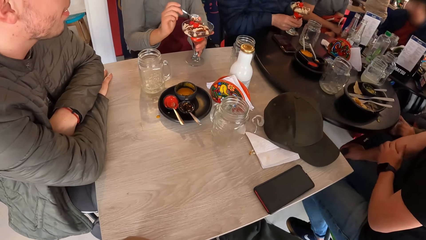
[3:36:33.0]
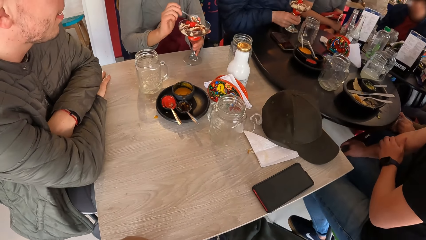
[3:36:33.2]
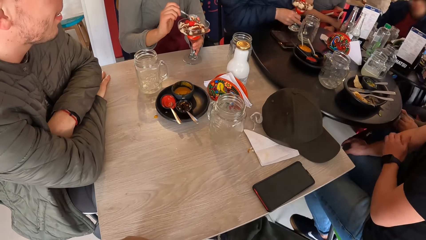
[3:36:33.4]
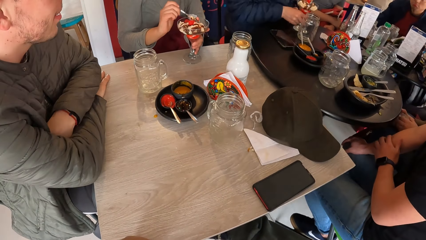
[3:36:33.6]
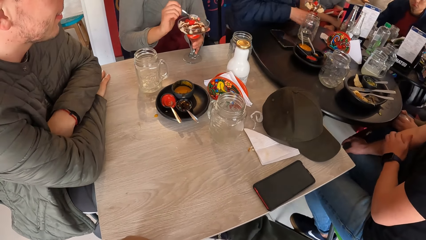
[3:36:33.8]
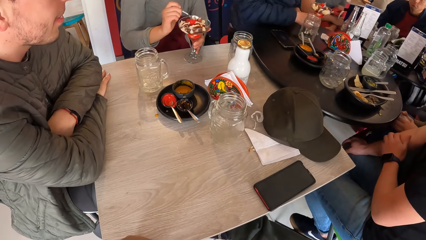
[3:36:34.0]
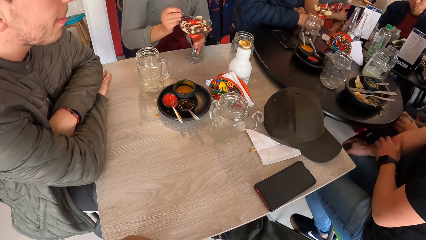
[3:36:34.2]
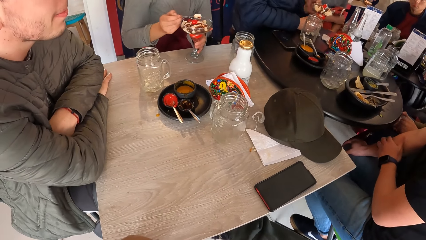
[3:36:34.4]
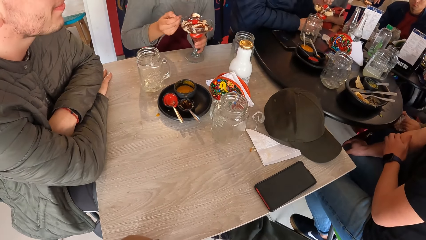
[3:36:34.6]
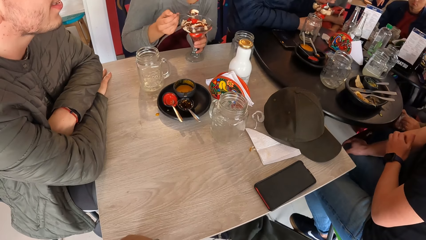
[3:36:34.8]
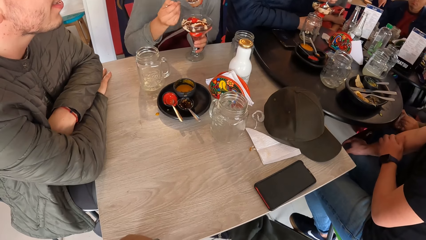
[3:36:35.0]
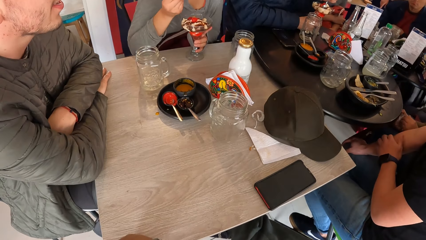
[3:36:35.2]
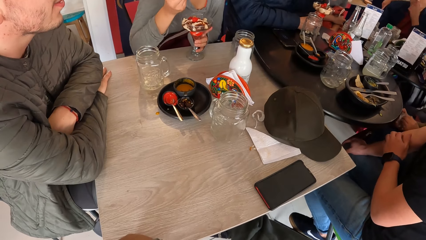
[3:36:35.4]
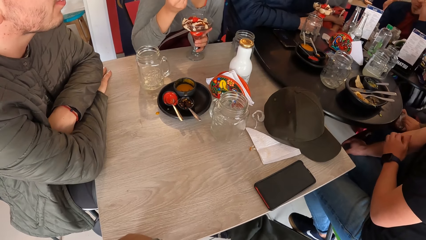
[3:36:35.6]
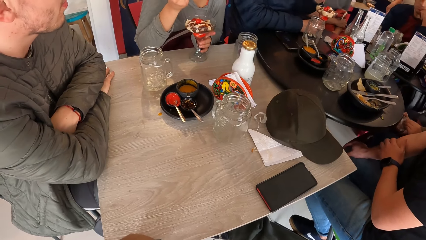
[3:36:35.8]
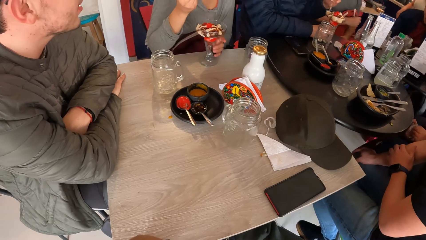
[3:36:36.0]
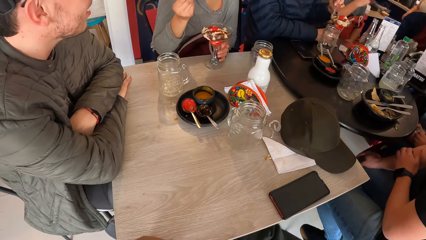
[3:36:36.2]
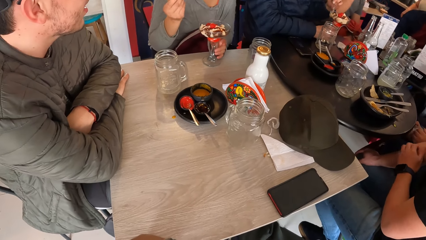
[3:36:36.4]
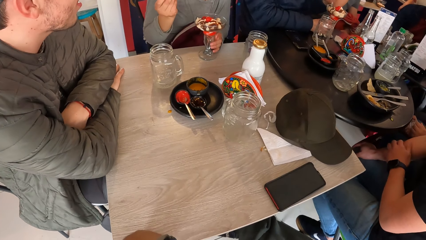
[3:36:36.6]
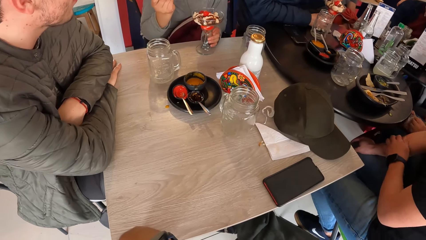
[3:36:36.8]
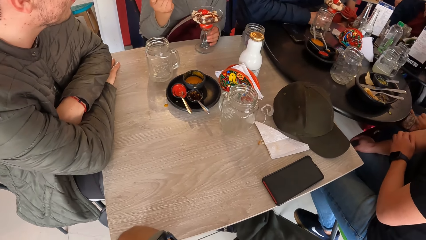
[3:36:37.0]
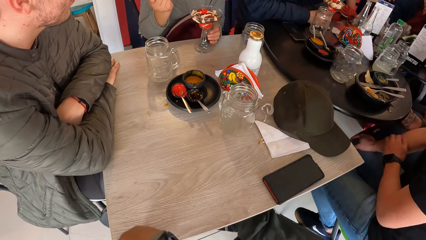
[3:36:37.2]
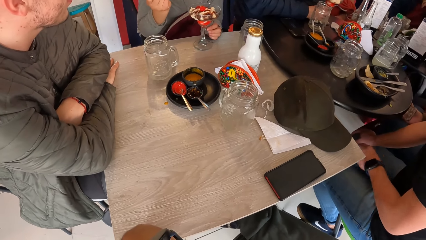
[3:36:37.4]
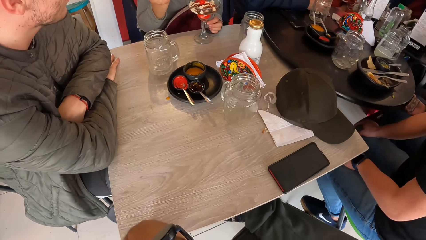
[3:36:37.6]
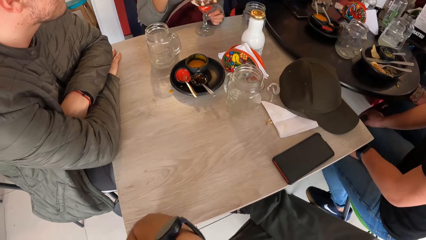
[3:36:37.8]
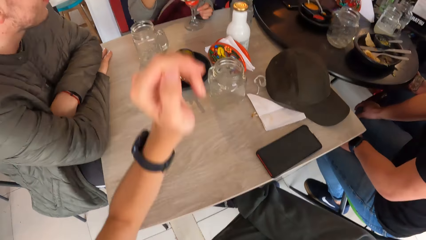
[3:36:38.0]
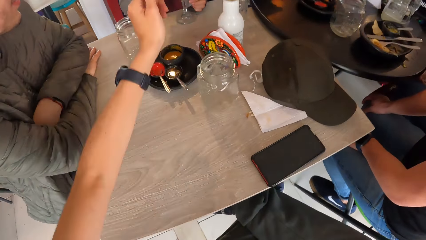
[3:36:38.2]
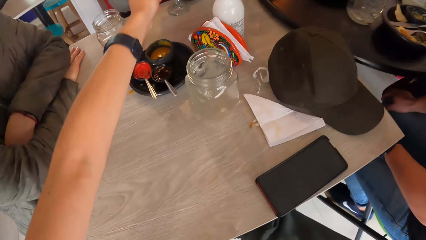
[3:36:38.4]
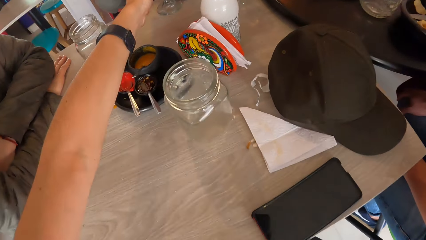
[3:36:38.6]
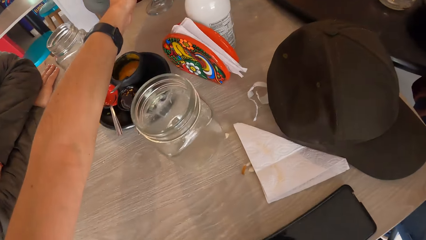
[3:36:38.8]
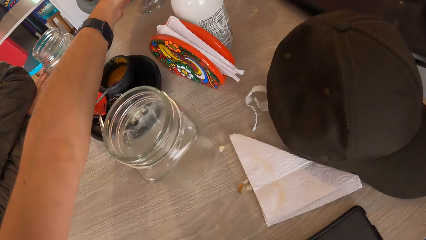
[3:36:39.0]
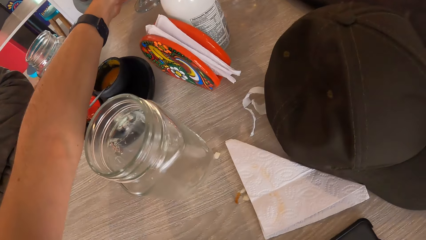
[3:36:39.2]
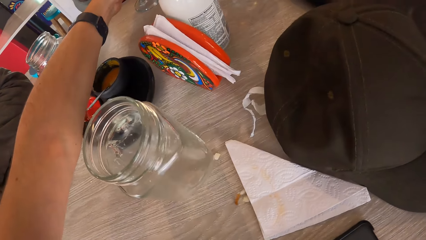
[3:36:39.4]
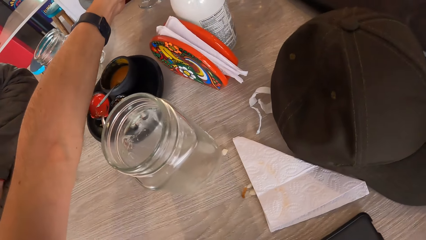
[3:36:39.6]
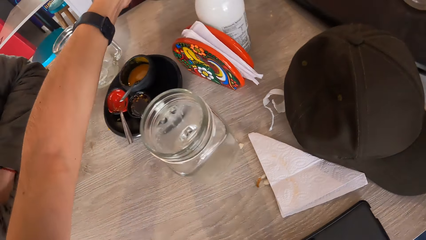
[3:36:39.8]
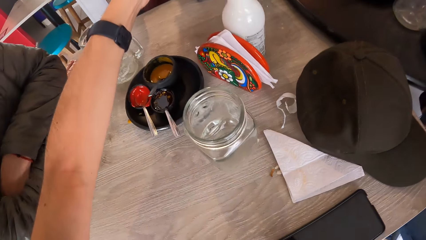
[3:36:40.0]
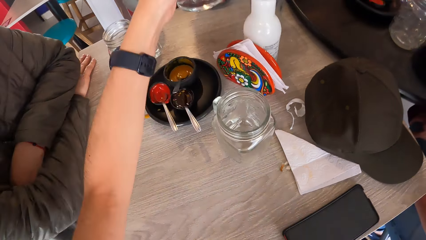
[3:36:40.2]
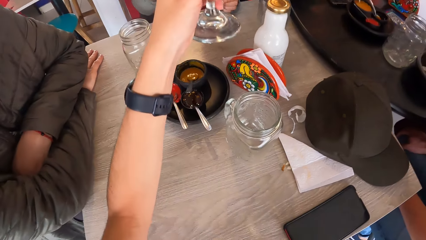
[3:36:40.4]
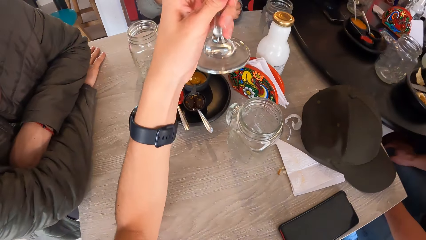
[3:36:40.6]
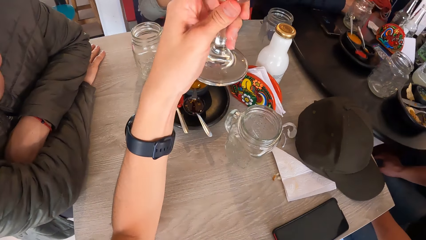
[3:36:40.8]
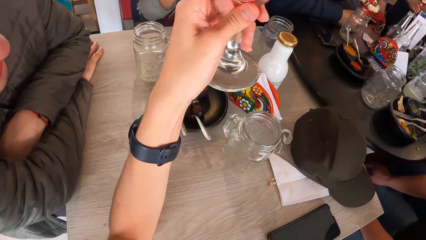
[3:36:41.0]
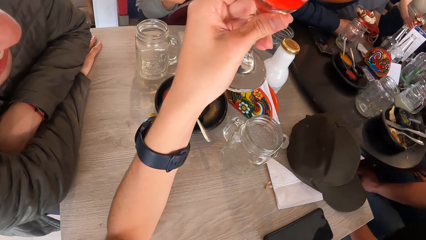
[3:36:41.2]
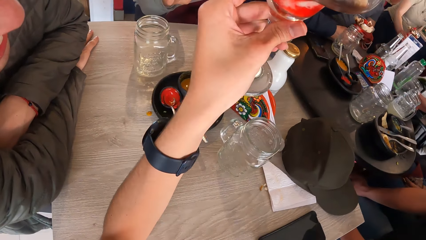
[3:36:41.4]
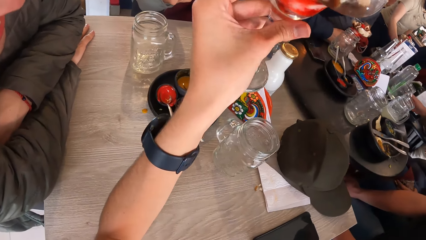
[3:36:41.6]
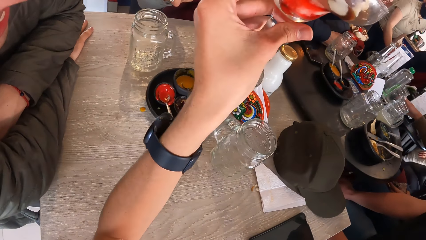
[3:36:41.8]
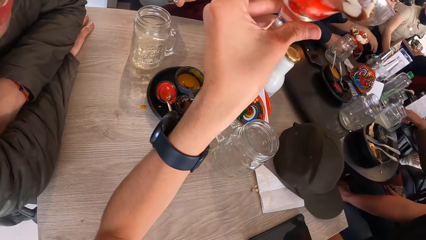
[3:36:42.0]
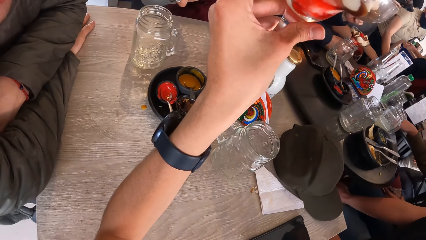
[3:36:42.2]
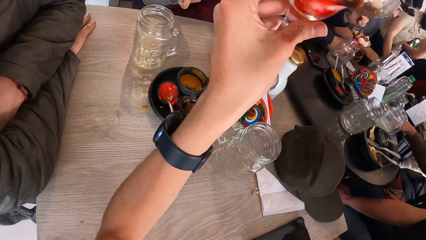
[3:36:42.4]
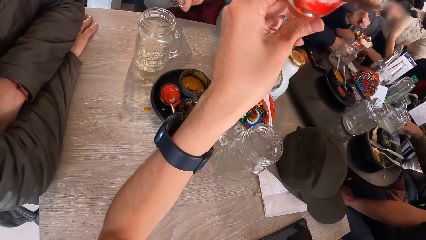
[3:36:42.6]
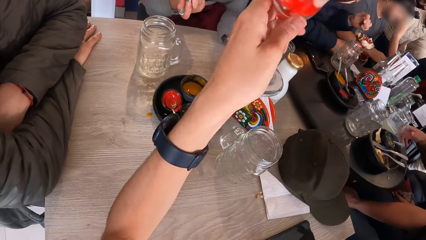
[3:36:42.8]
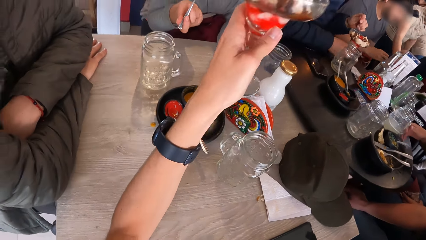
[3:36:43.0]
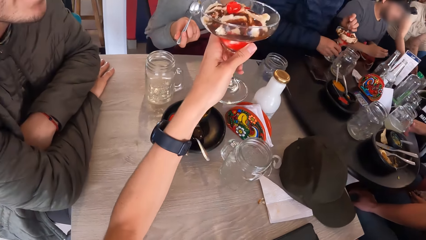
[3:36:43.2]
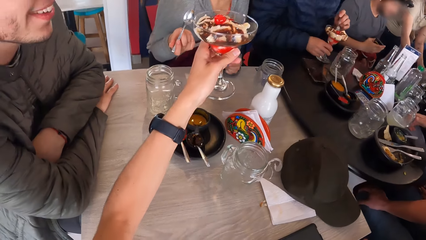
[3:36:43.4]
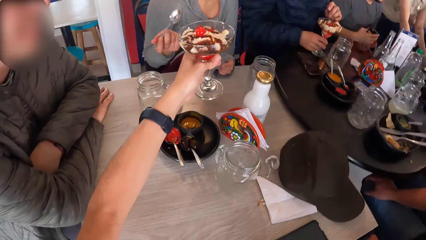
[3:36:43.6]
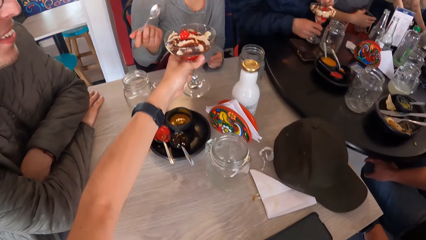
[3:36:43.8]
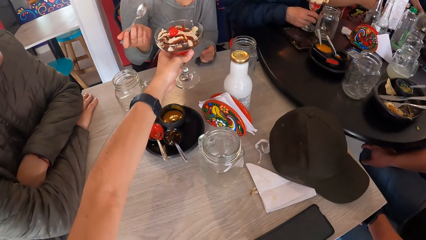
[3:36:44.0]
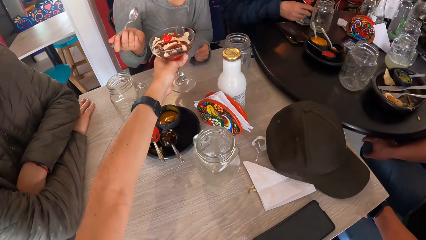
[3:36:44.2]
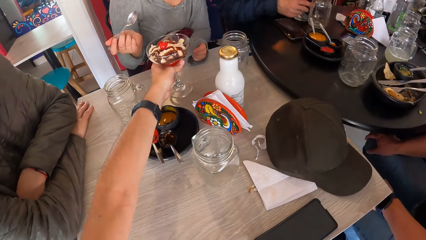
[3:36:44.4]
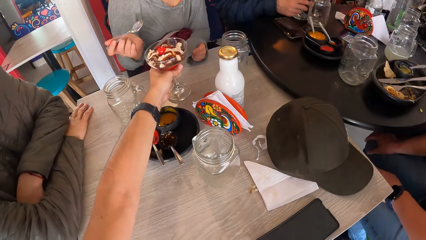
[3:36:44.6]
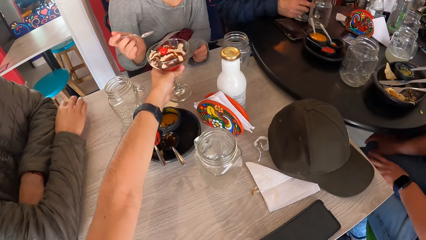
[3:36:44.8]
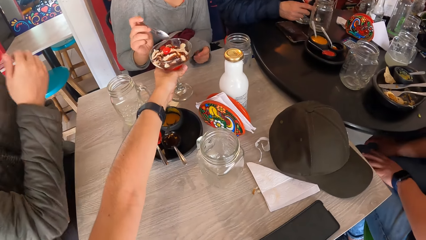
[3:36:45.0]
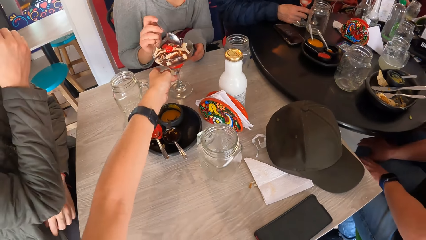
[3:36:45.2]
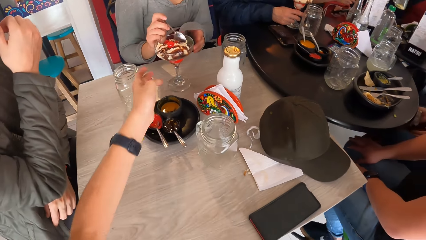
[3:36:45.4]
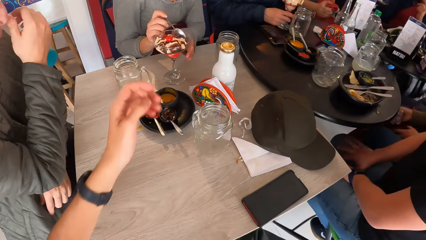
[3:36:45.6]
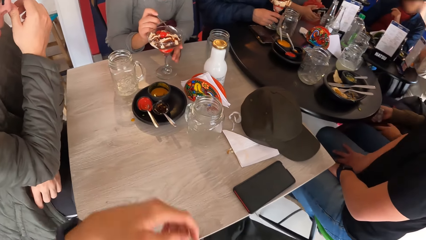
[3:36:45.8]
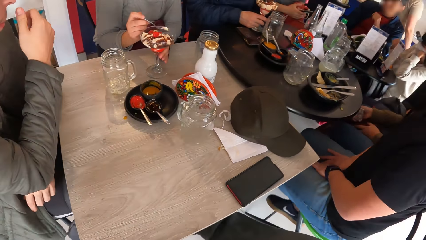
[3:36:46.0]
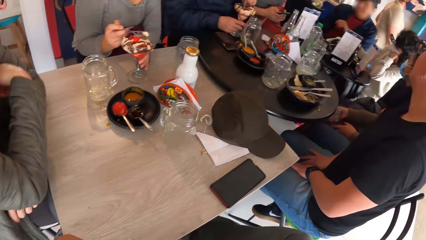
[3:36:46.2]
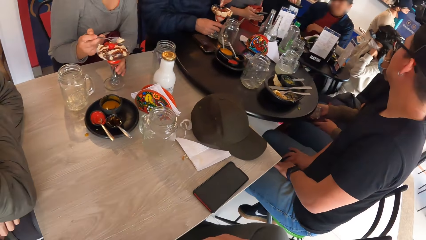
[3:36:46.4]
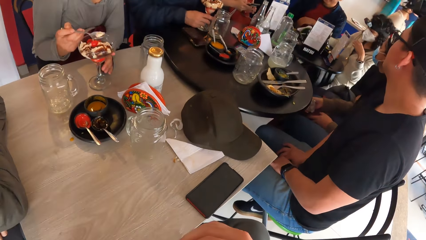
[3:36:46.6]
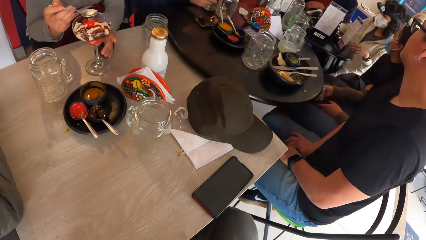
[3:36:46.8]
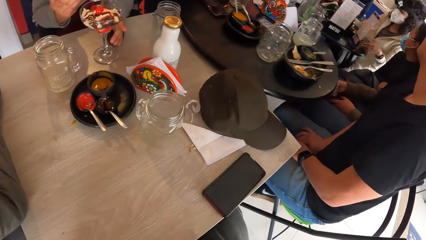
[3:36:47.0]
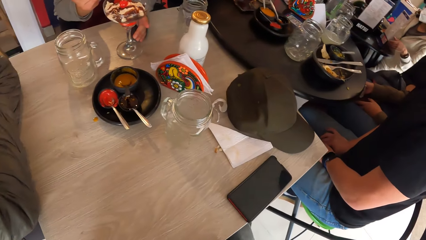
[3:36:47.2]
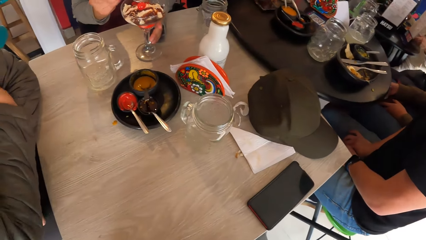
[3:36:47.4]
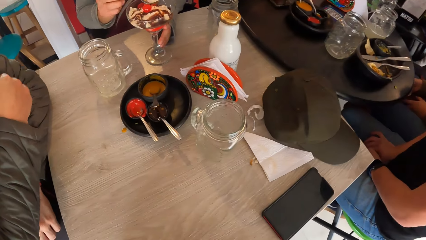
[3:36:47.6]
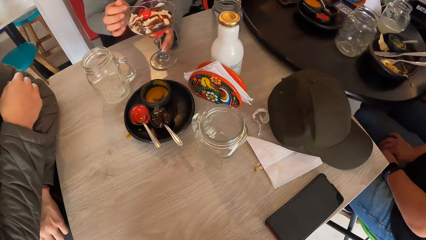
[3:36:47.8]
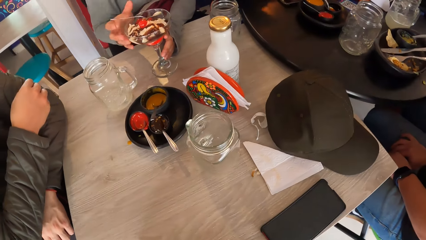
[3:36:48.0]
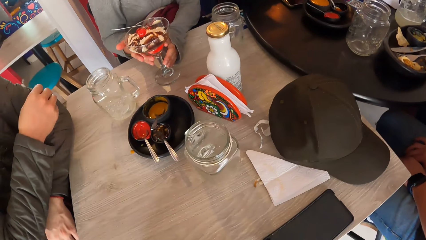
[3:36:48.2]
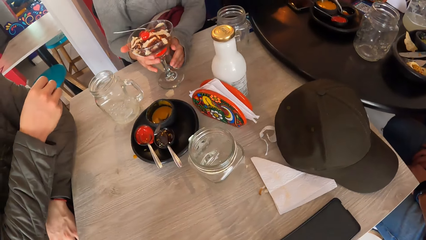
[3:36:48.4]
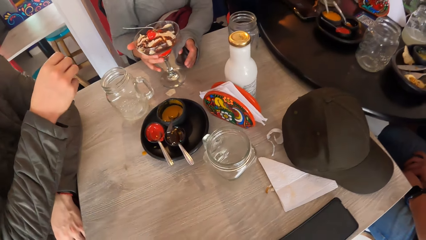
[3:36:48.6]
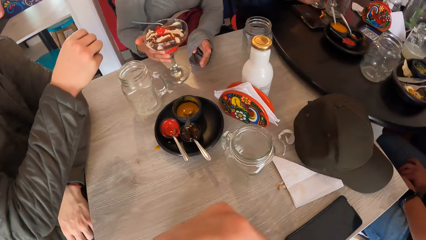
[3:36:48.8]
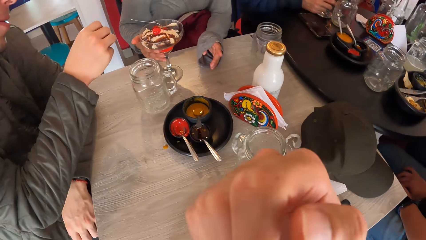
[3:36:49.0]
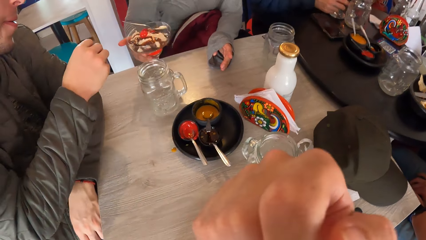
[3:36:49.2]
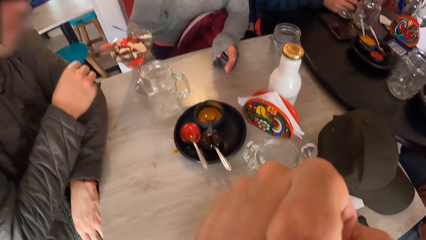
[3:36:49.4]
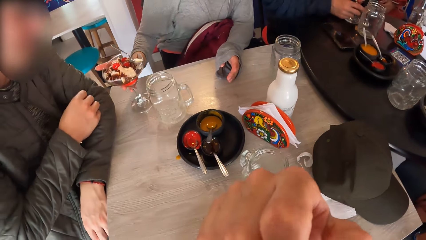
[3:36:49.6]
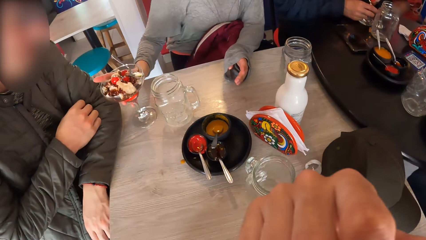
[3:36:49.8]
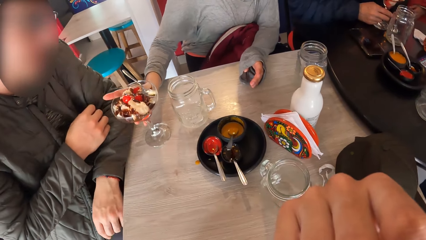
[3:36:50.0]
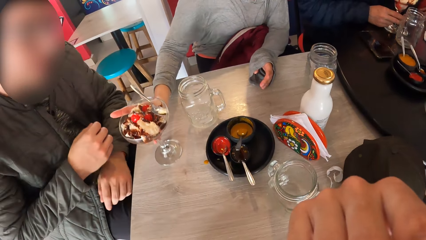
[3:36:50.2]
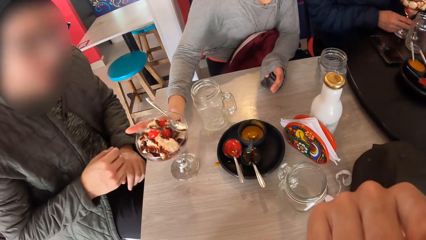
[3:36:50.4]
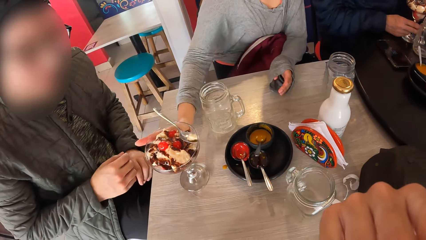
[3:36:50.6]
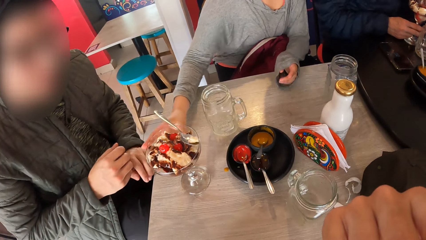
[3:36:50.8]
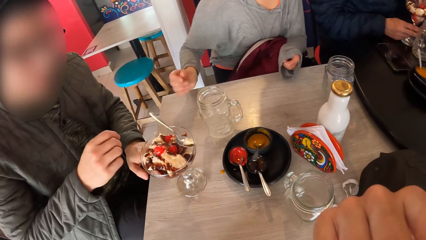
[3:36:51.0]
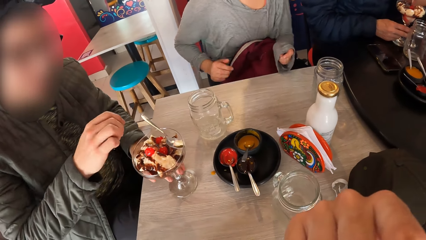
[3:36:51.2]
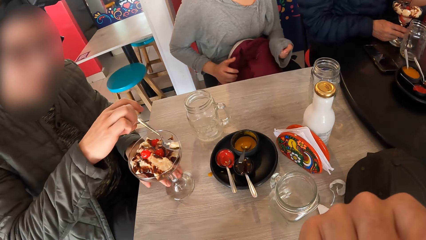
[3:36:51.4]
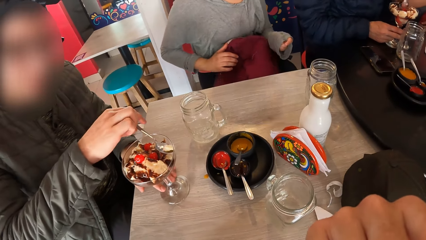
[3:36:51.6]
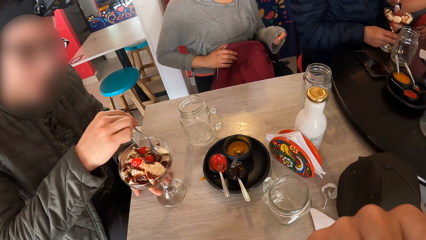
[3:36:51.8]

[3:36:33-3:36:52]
The camera wearer stretches the left hand. They pick the glass on the table with the left hand. They look at the glass. They place the glass on the table with the left hand. A woman eats ice cream. The woman transfers the glass with the right hand and pushes the glass.
